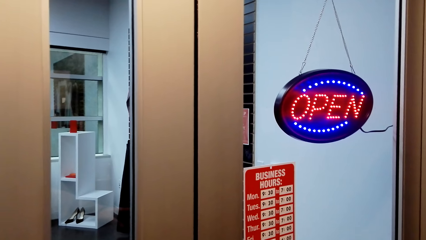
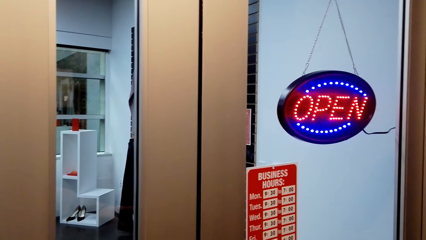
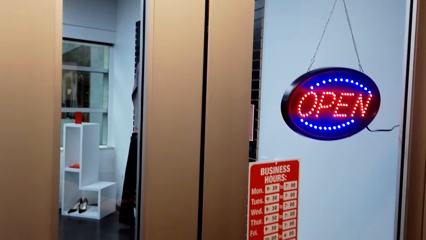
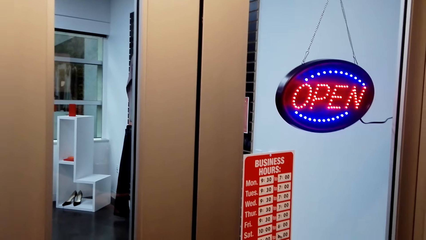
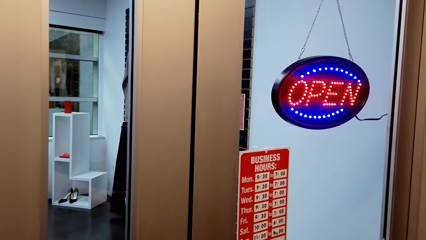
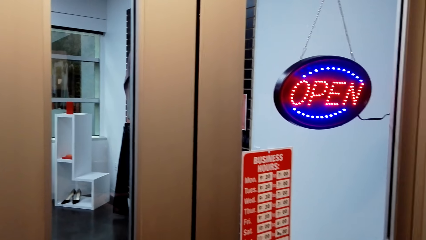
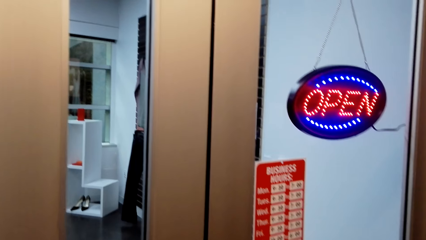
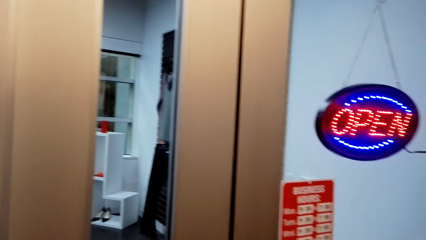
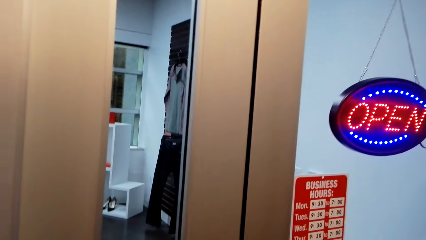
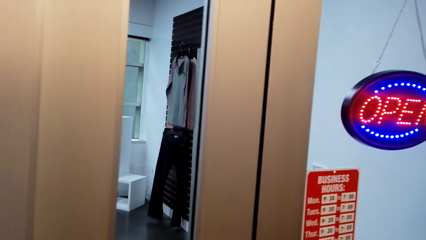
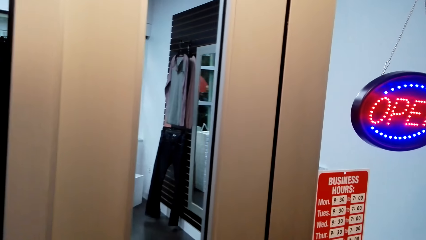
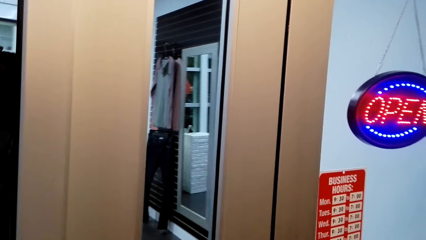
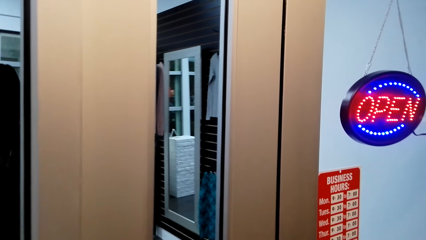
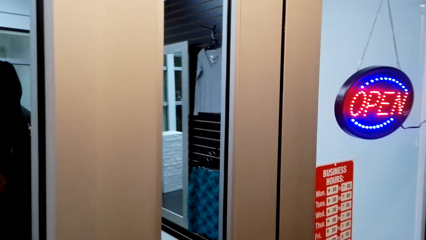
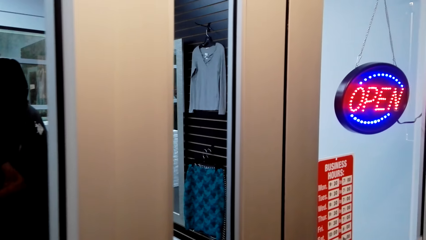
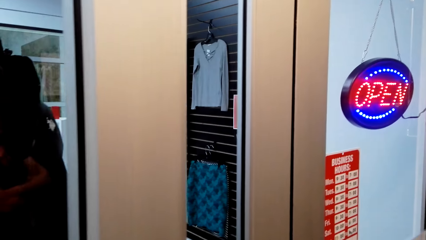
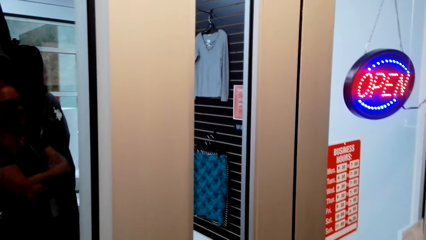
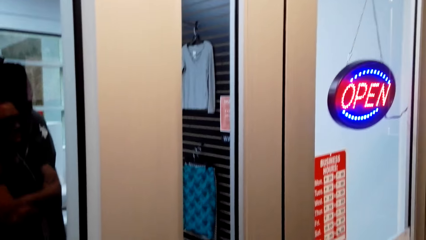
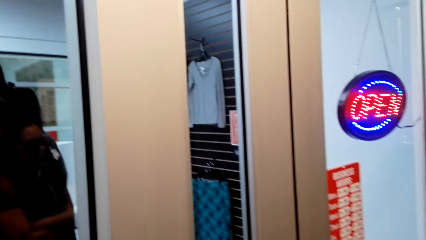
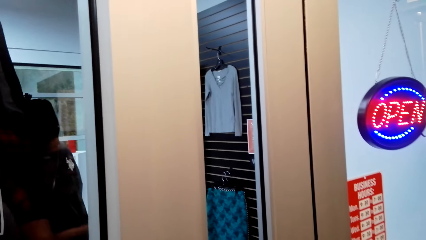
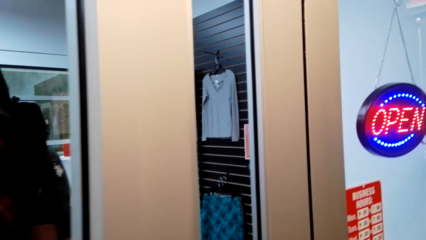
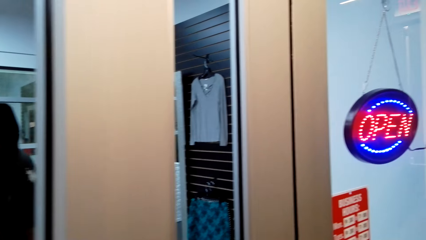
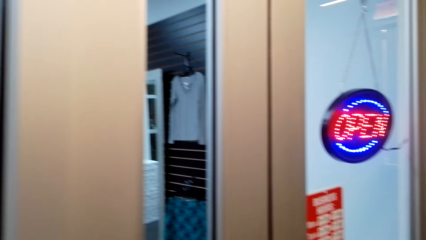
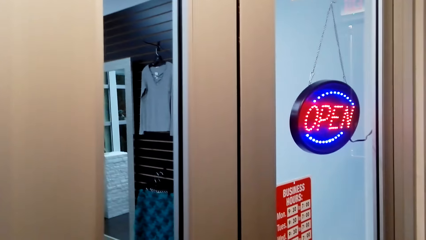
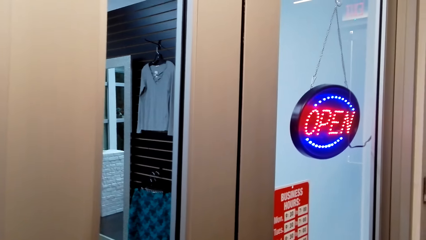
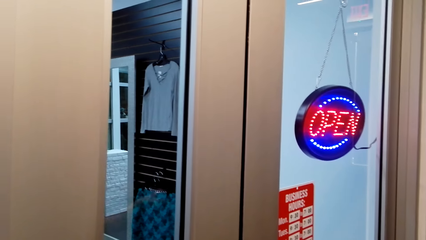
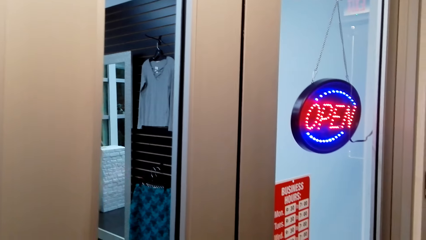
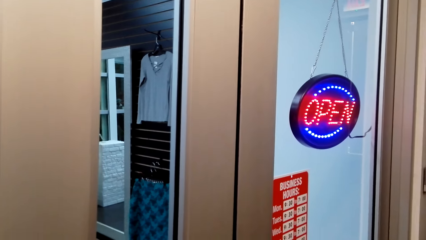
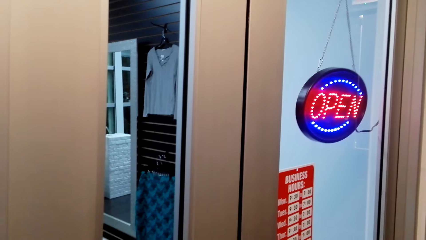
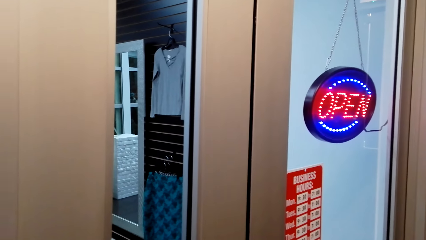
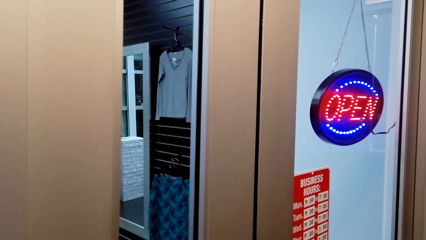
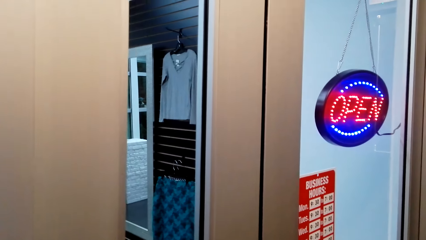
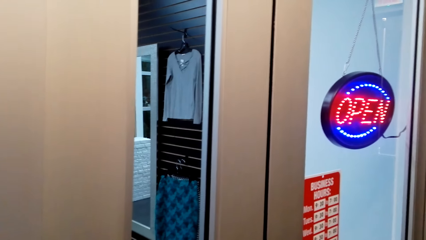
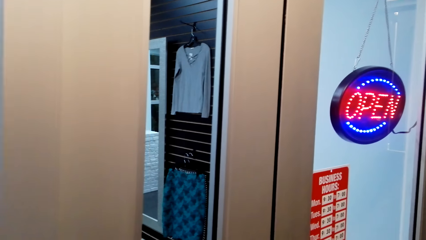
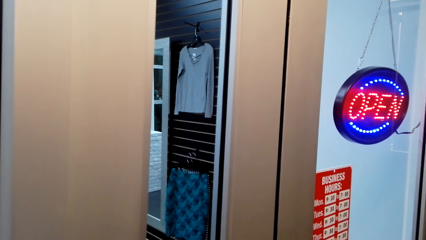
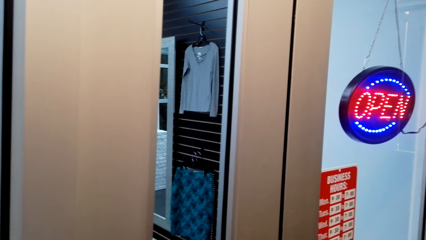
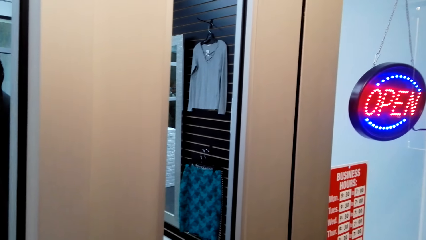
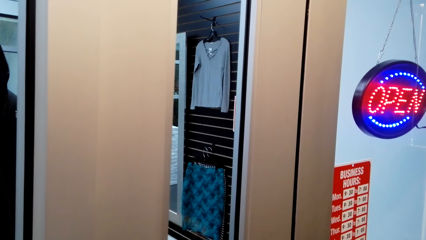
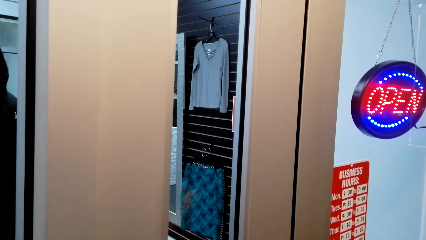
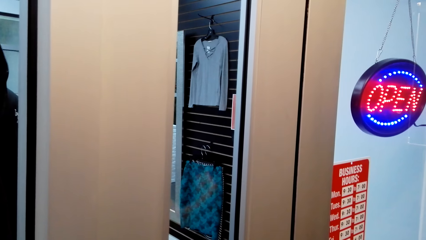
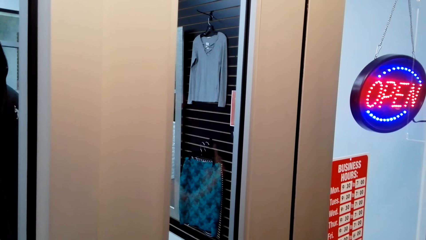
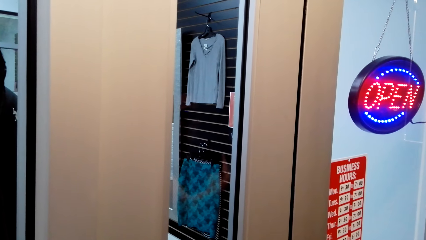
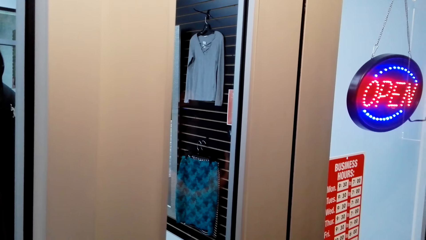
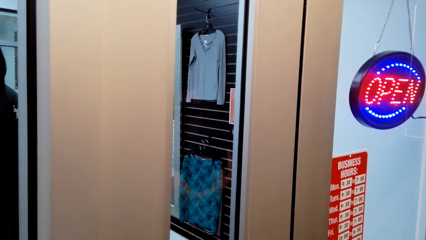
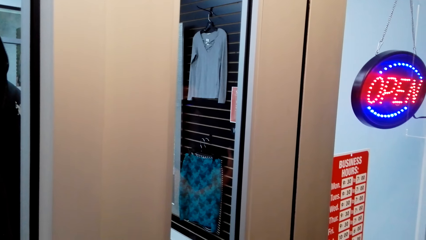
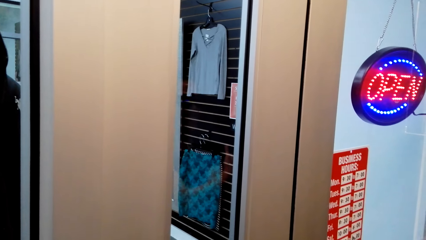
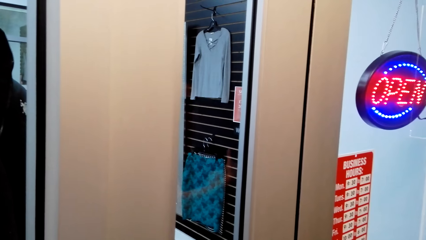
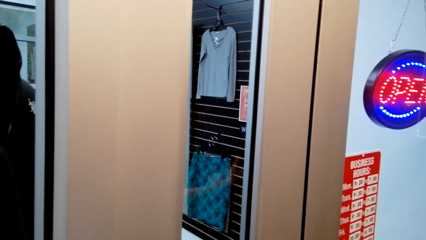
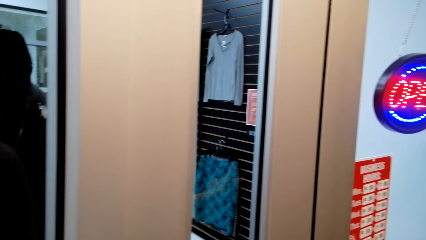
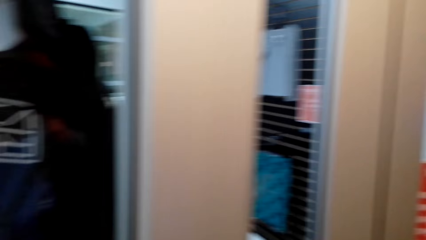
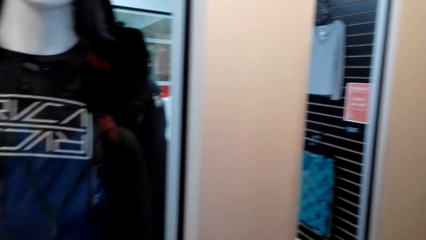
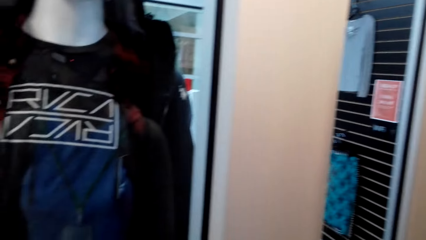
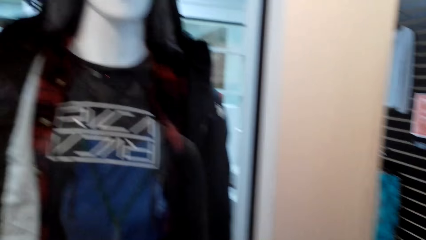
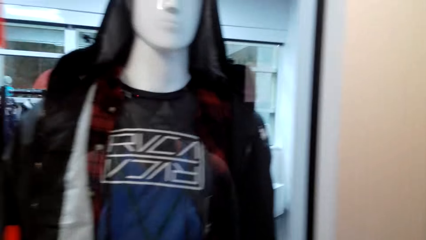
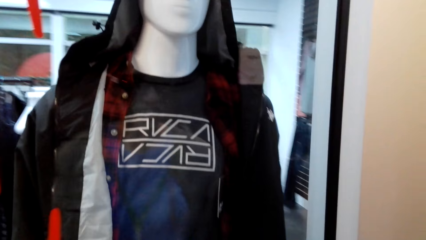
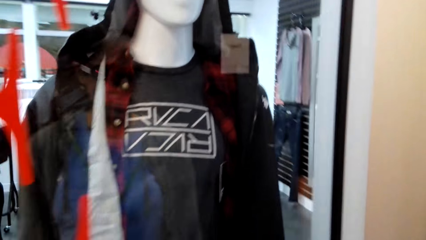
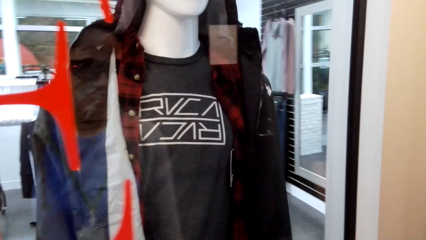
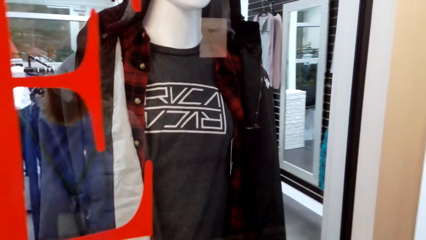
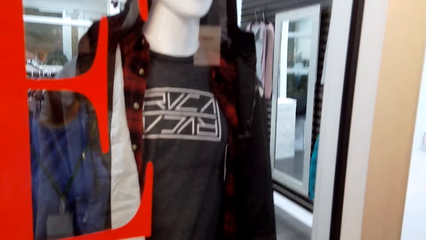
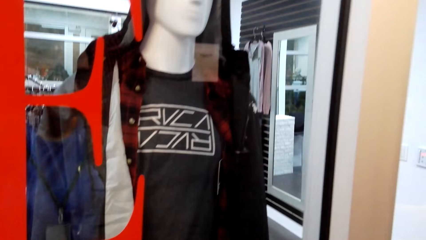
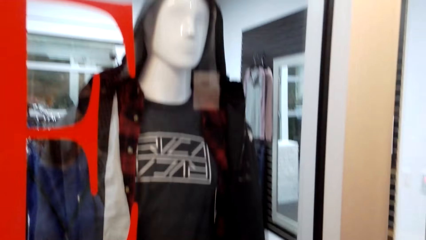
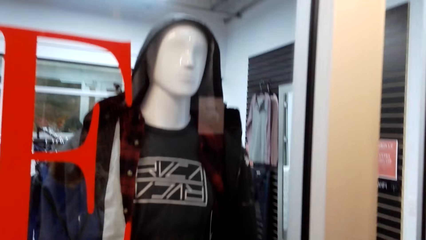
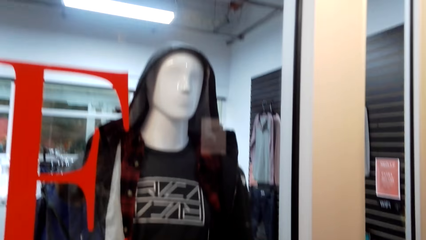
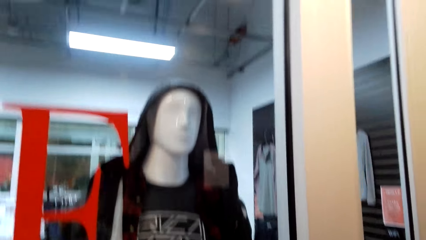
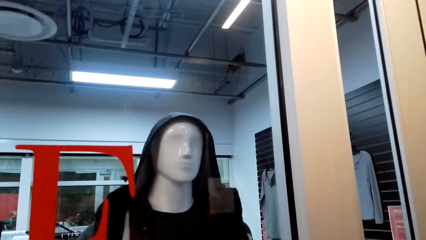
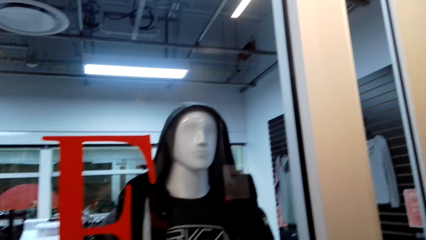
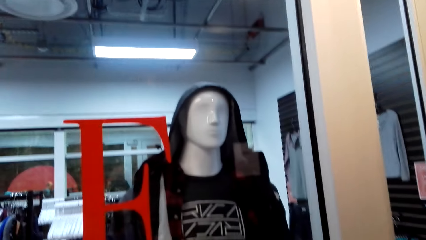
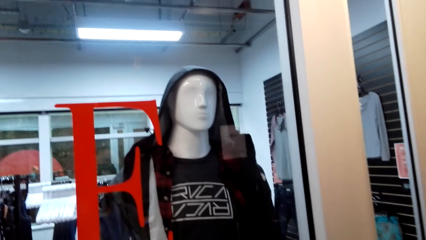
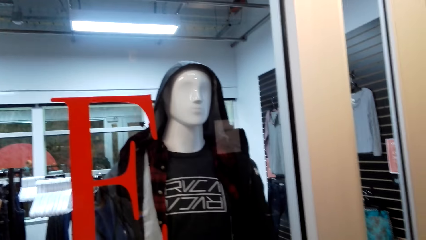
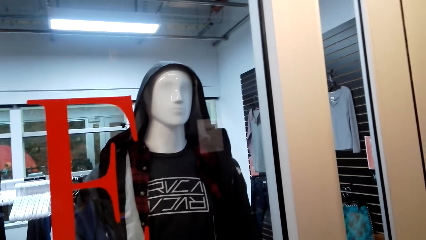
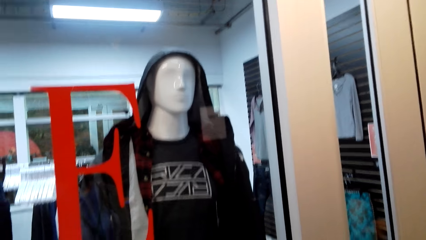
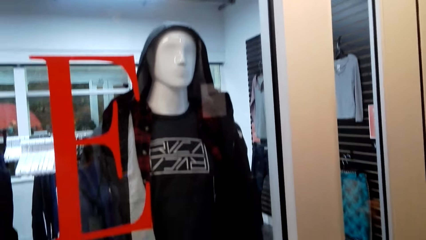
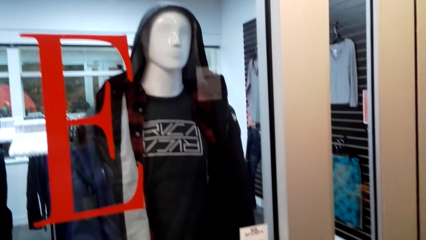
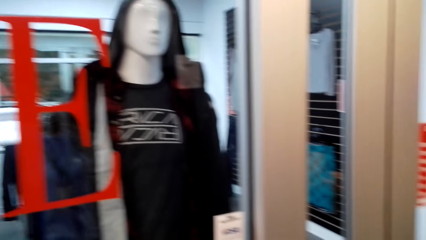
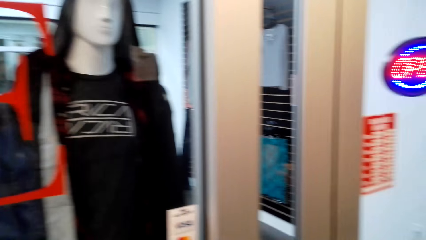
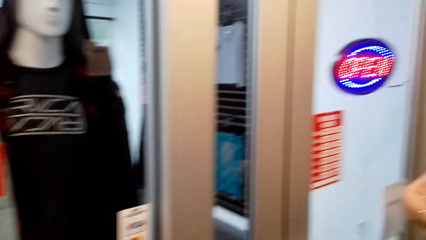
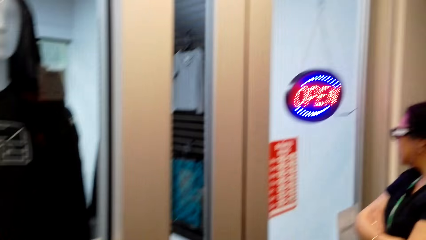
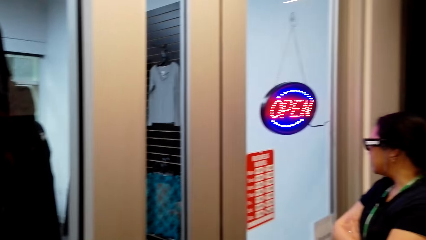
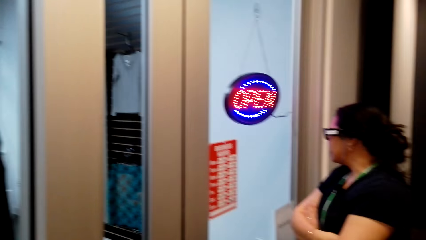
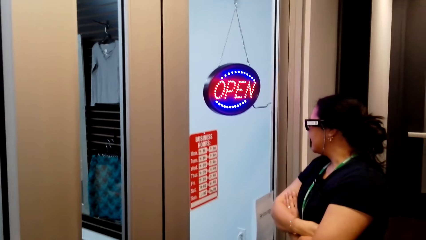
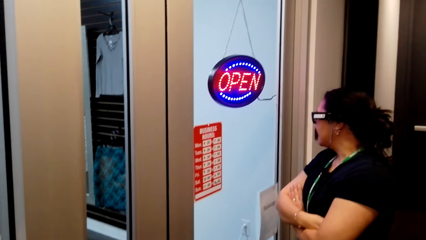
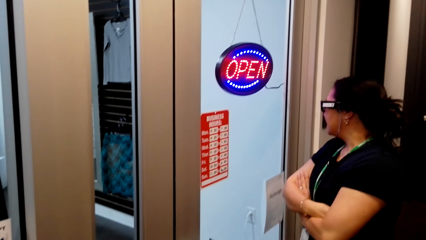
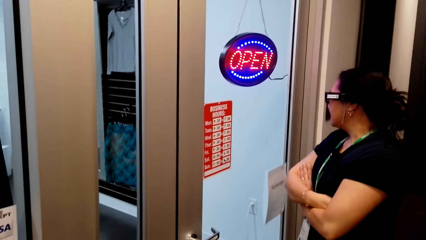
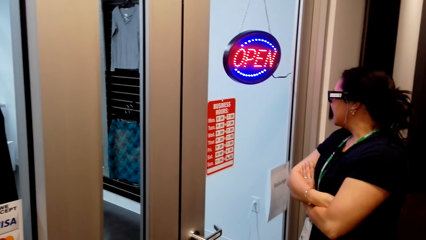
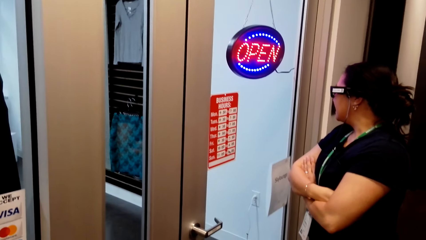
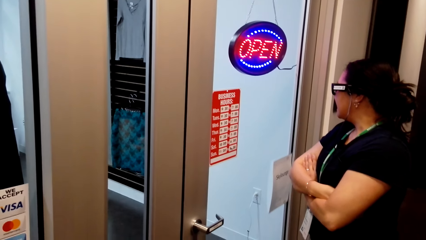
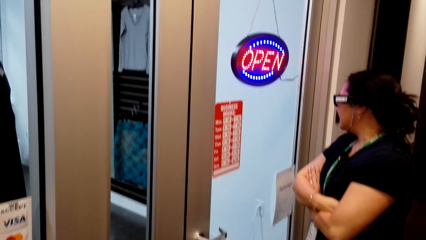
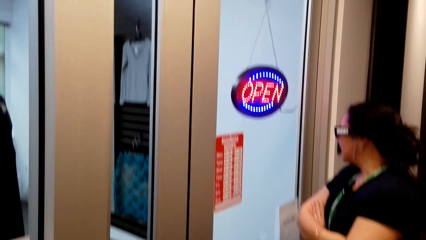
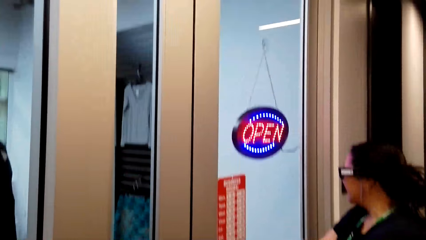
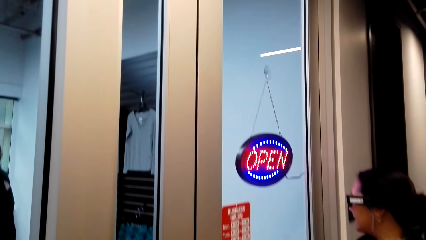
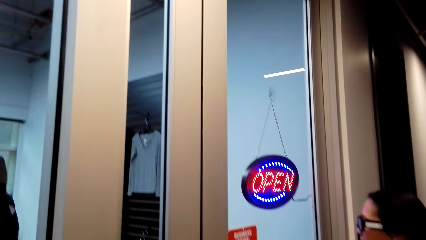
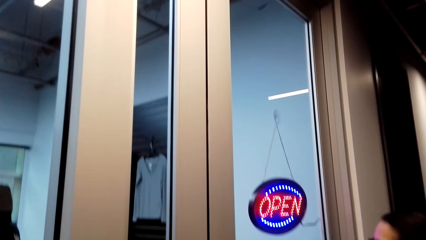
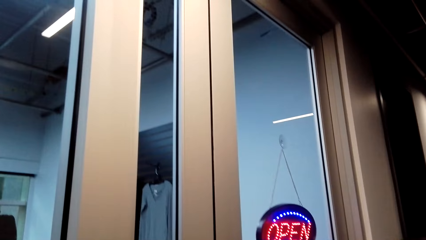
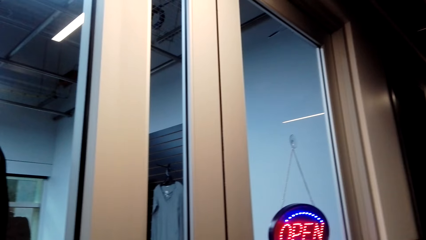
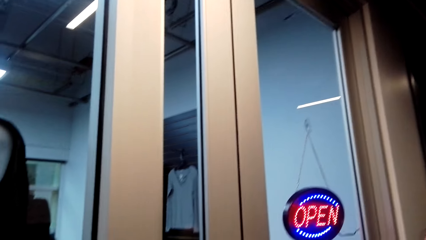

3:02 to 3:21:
The camera wearer looks at the operational hours. They look at the clothes section. A woman looks at the operational hours.
